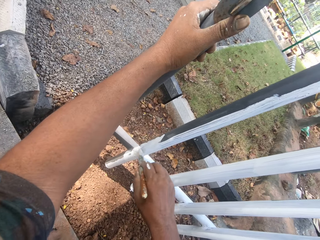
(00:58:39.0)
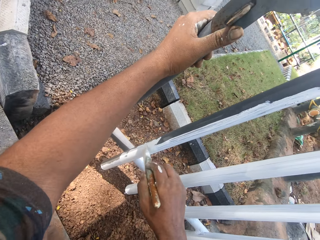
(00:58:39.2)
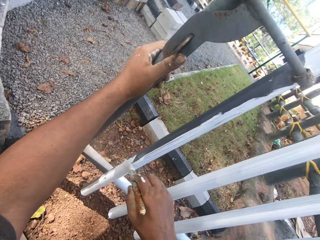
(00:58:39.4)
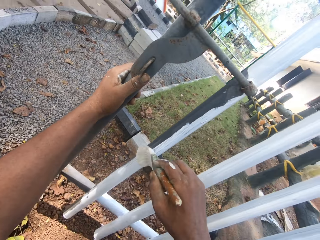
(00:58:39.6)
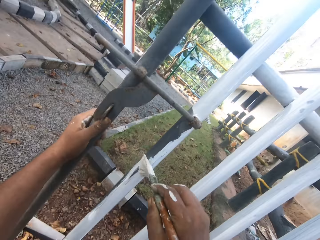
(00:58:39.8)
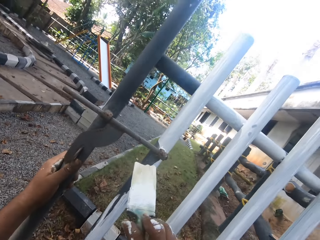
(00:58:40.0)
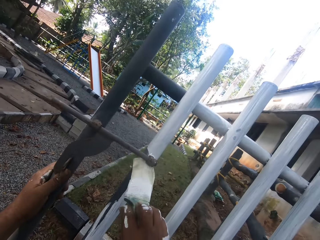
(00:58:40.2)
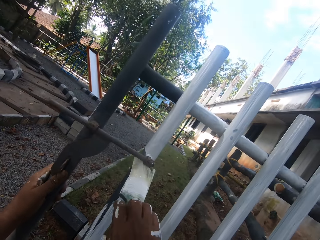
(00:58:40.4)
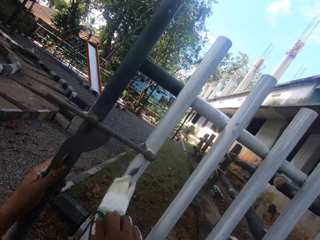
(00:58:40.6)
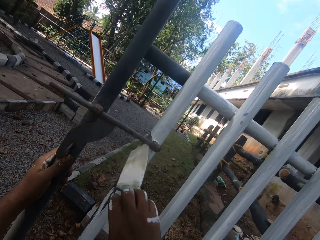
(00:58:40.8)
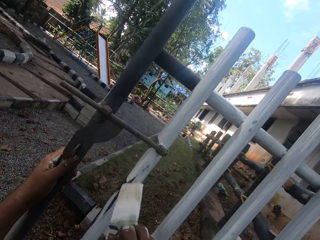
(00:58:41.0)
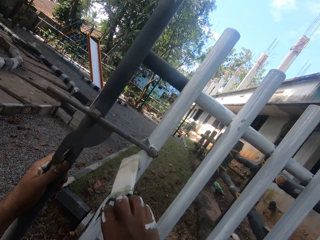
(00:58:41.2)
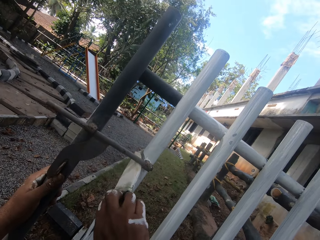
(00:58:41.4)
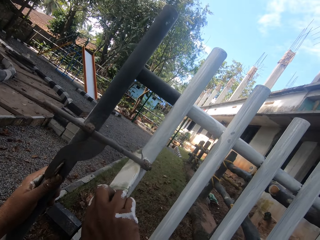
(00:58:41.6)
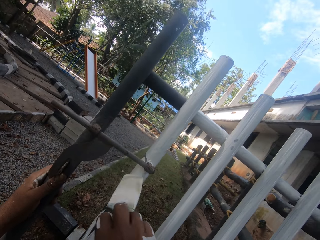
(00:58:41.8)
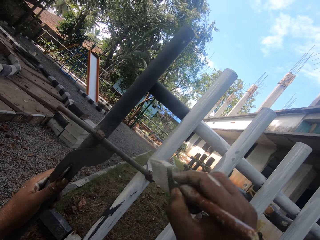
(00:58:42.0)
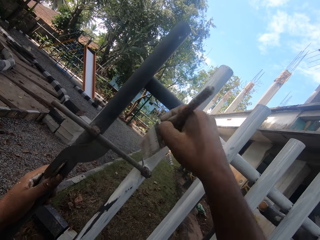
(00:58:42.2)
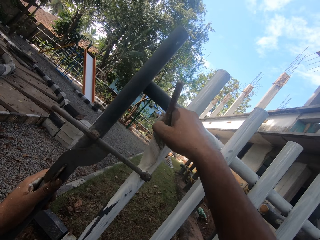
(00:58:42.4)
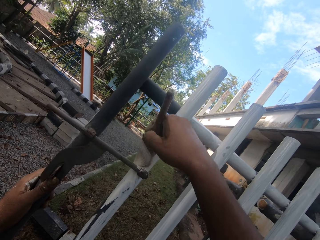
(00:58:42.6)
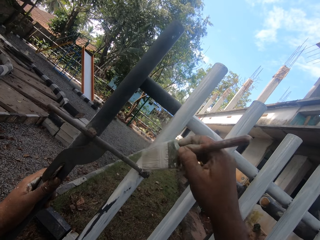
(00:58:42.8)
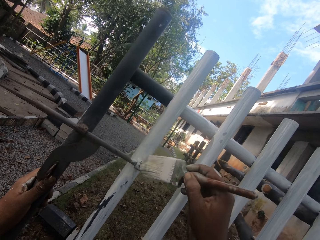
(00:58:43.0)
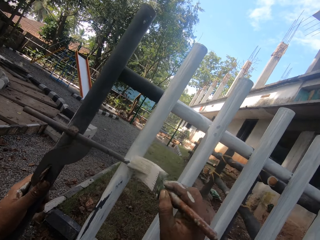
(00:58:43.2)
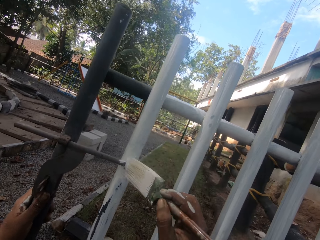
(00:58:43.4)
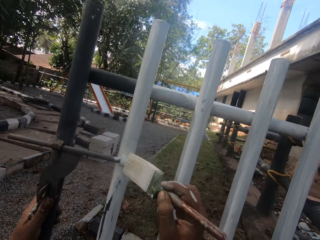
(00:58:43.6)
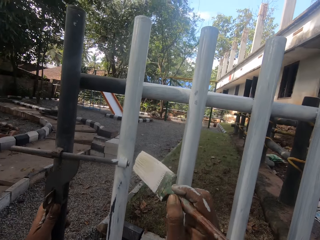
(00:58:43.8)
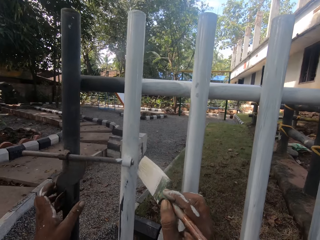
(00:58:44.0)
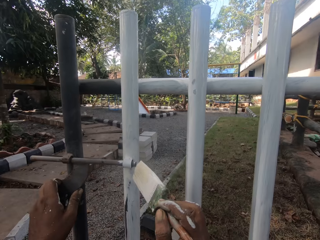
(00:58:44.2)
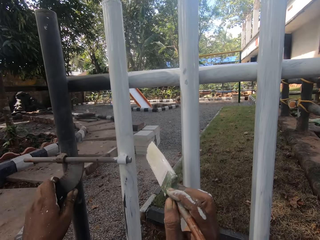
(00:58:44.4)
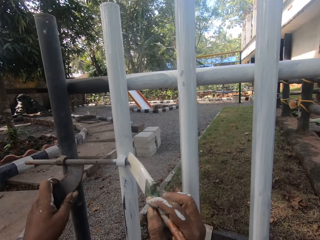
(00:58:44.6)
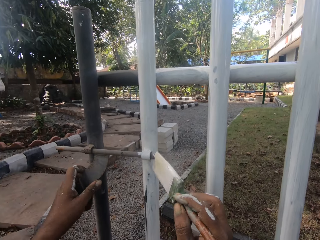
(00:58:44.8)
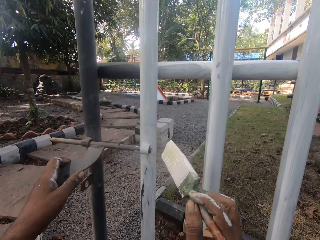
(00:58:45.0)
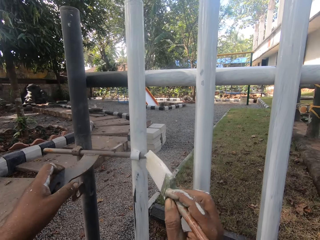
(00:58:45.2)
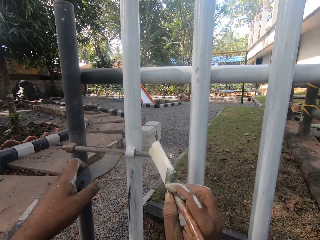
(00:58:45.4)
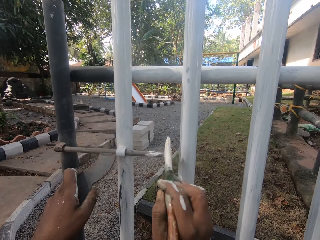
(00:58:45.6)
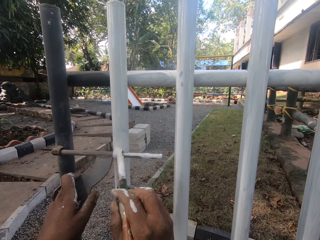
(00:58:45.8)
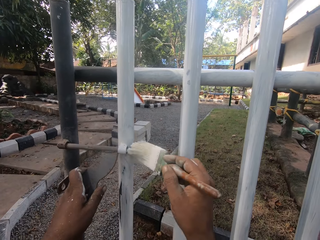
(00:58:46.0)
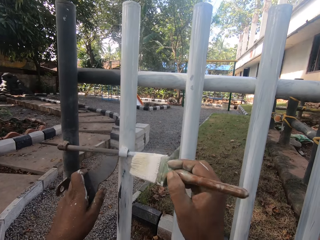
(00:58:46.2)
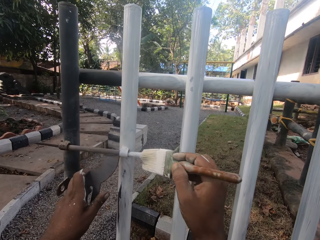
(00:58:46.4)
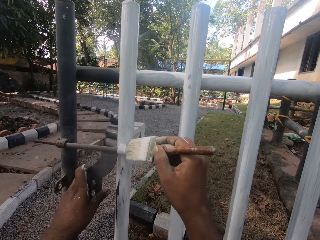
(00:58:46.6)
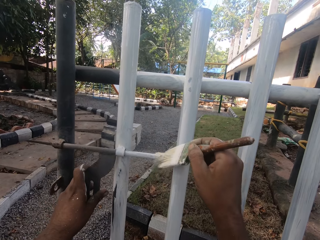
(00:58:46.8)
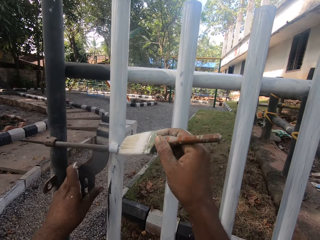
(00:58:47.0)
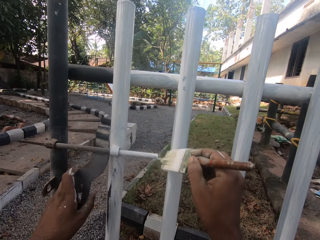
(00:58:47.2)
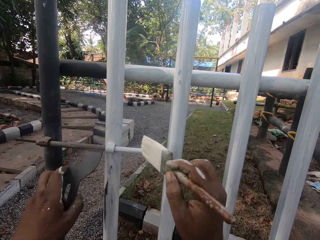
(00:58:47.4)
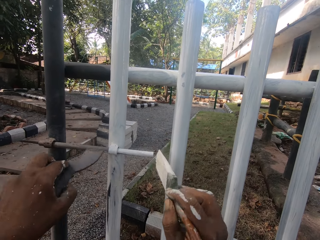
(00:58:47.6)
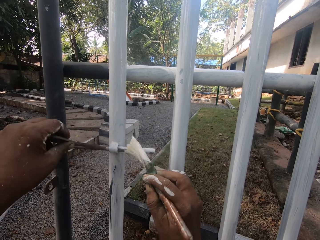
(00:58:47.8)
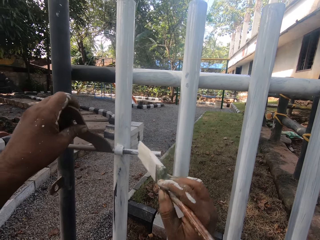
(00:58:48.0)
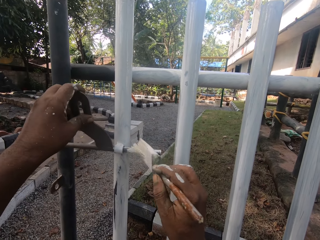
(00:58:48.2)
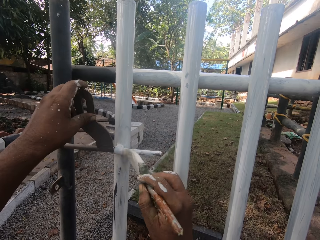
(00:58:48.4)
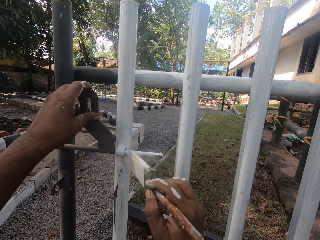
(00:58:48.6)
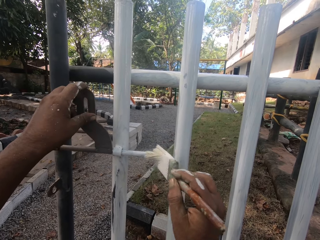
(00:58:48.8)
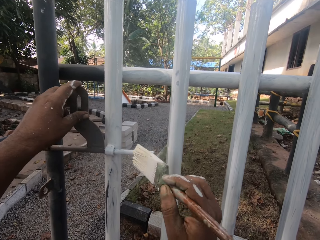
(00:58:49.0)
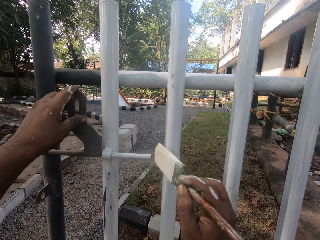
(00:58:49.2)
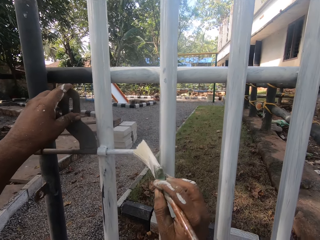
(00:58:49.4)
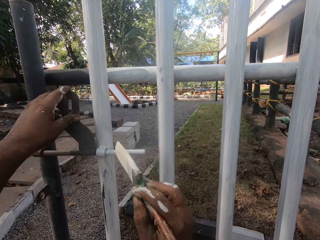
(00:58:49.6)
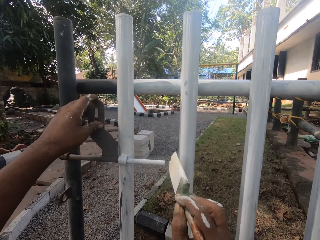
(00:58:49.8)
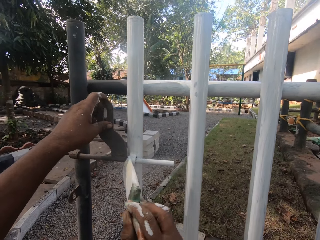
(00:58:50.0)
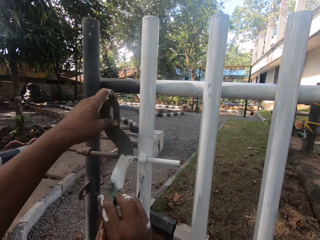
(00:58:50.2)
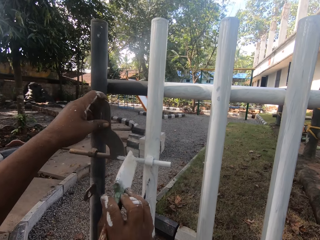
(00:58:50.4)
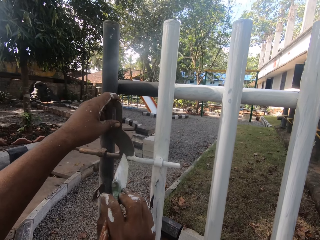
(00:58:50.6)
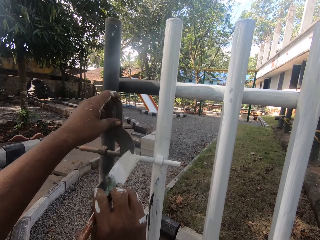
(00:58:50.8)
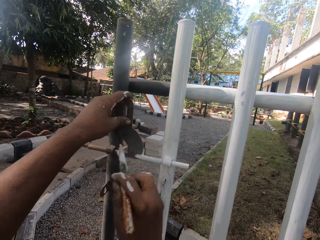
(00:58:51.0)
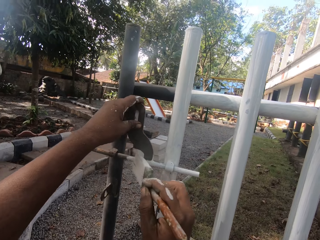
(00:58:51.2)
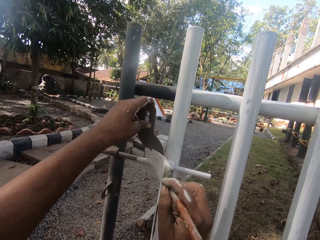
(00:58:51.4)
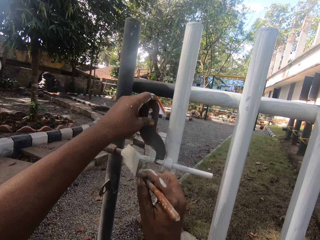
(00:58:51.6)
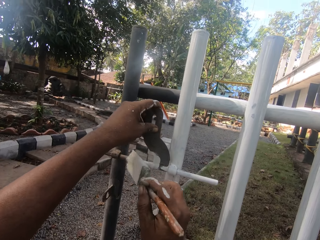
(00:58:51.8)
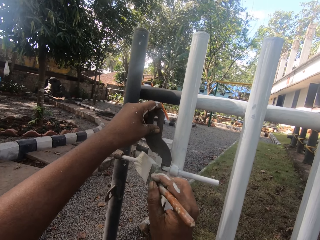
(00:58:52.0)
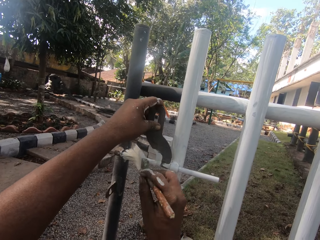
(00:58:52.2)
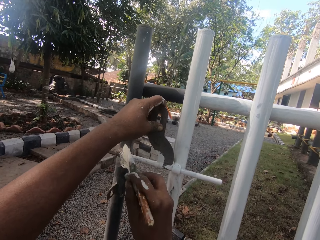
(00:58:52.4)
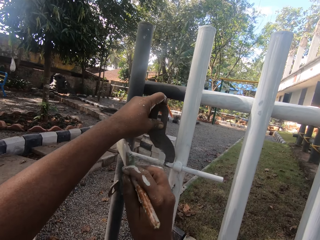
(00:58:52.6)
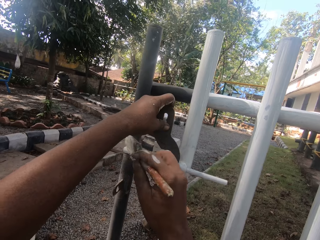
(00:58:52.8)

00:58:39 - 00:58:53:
The camera wearer holds the lock. They align the gate lock. They paint on the gate lock. They align the gate lock and paint on the gate lock.

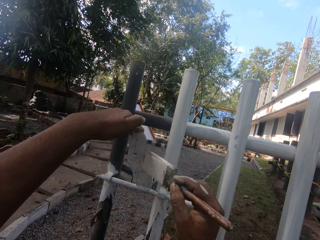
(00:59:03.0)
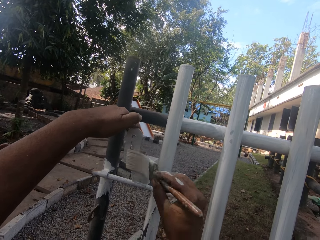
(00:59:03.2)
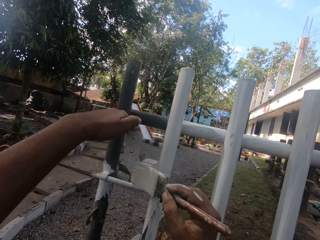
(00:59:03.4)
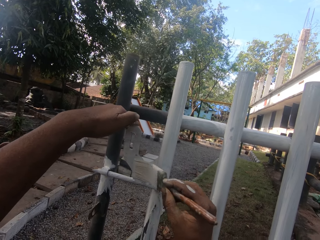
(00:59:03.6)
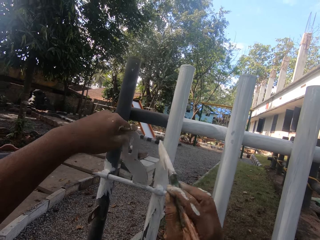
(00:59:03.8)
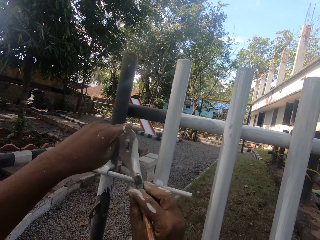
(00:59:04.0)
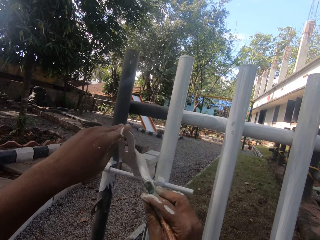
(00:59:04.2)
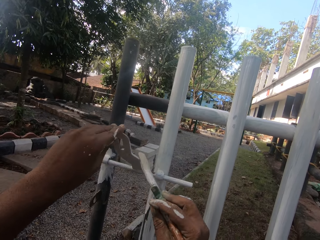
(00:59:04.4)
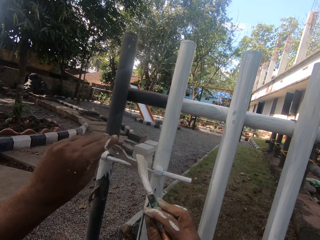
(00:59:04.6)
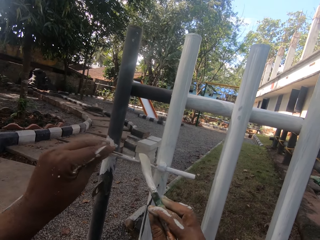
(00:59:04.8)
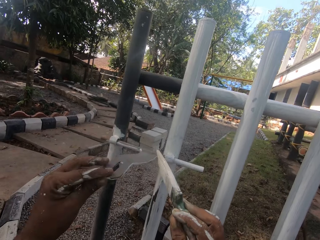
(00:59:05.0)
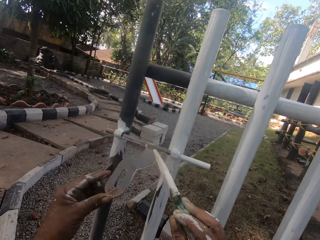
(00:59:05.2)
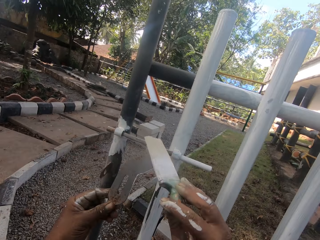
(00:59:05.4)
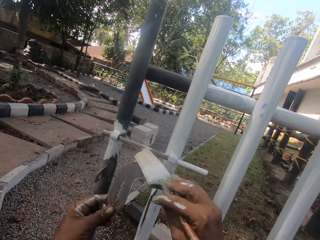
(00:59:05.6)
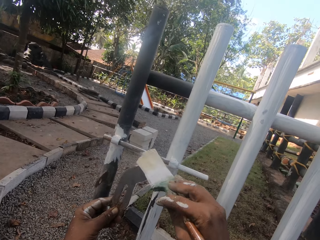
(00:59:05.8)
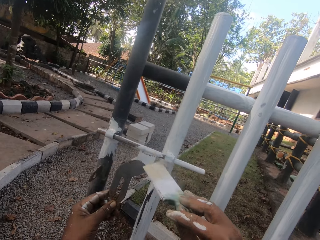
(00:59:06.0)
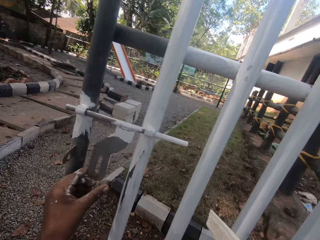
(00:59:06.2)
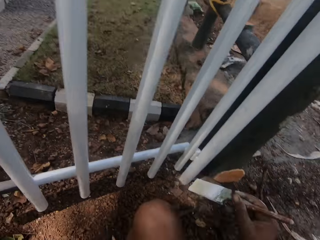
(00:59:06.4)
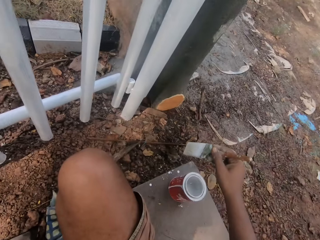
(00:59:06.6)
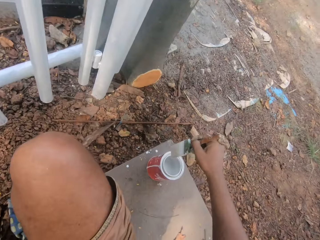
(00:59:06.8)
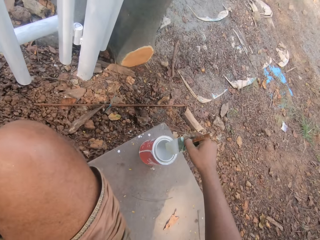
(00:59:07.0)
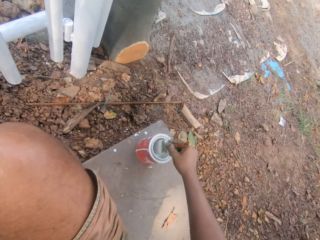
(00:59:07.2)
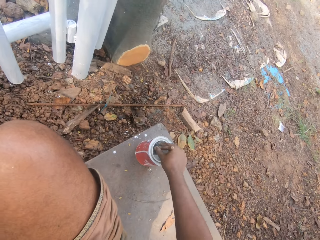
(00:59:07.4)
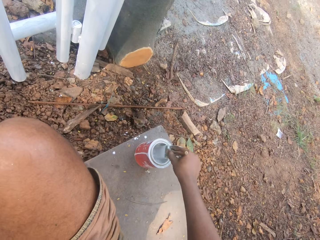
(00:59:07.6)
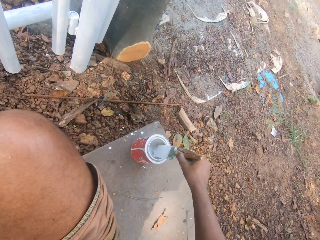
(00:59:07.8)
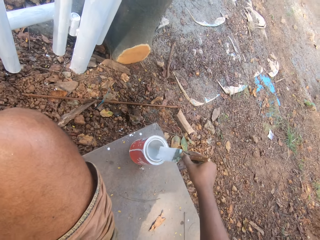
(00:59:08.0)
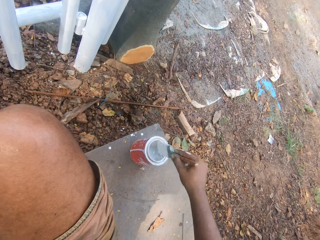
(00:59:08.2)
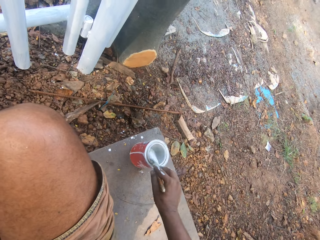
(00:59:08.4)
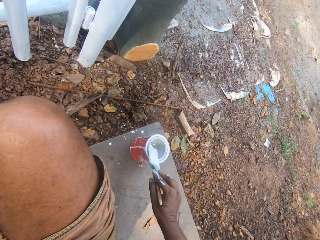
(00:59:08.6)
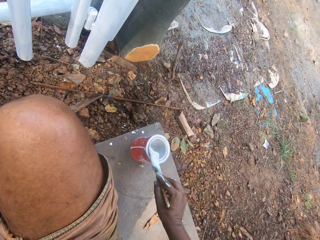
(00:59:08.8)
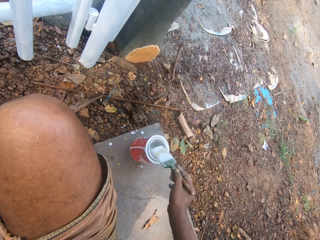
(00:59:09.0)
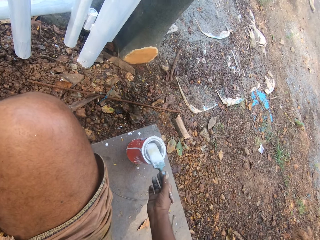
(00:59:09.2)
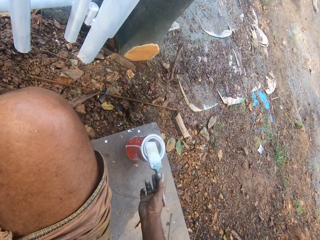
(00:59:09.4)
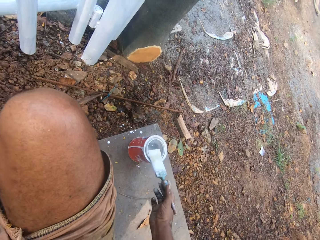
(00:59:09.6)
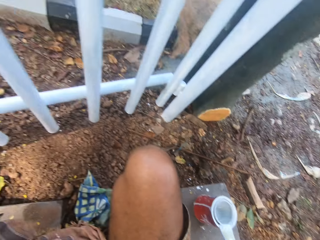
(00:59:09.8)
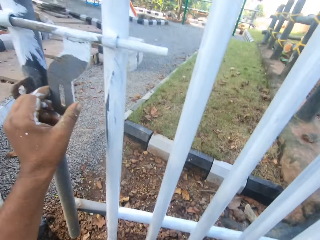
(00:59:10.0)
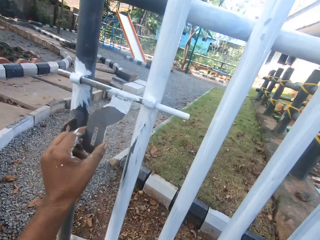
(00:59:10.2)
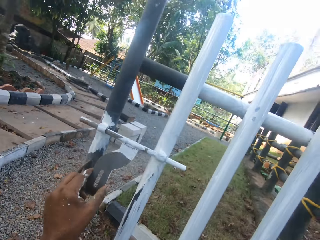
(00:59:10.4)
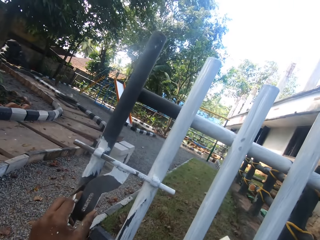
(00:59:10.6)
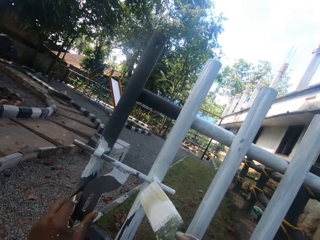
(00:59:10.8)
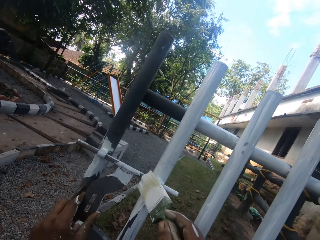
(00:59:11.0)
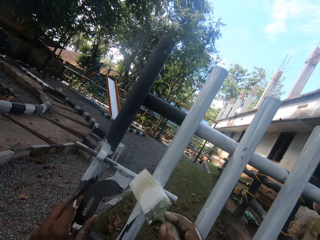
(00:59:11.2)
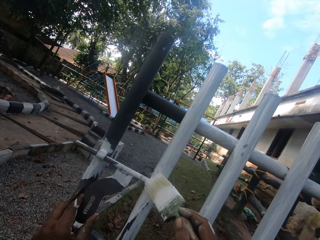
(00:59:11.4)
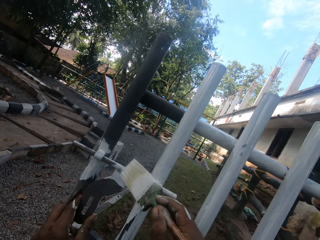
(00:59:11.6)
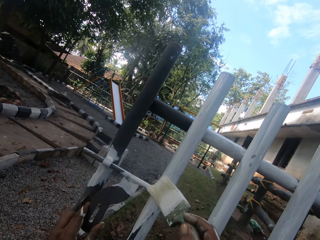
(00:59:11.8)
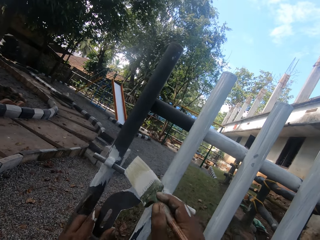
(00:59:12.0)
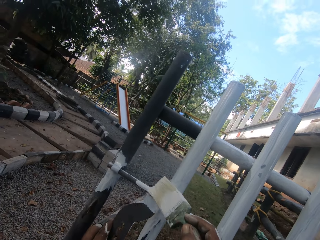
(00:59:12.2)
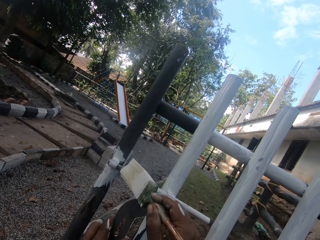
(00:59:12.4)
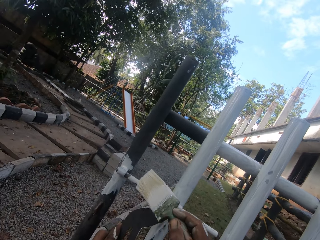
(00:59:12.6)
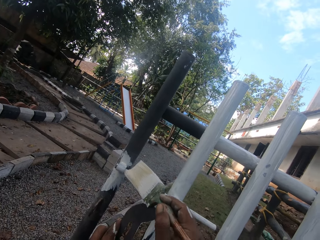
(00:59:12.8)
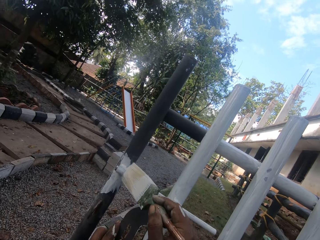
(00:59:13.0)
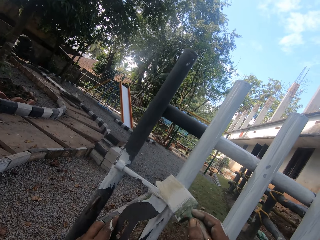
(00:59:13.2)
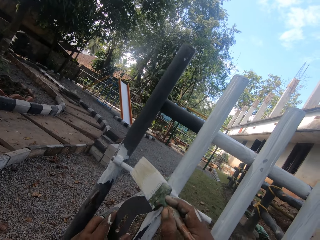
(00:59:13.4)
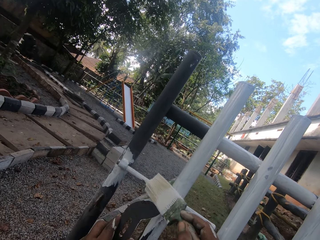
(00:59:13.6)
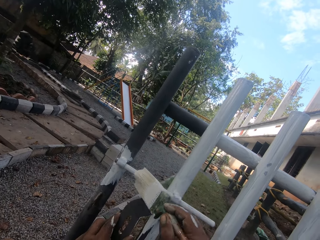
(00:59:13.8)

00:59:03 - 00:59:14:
The camera wearer aligns a gate lock. They paint on the gate lock. They dip a paint brush in a paint can. They smear the brush on the edges of the can. They turn around. They paint on the gate lock.
